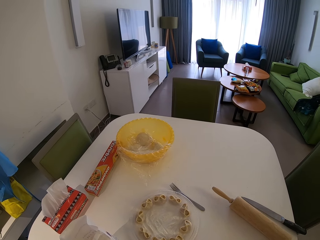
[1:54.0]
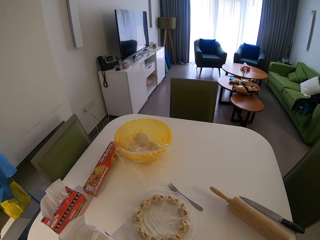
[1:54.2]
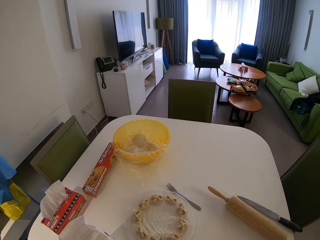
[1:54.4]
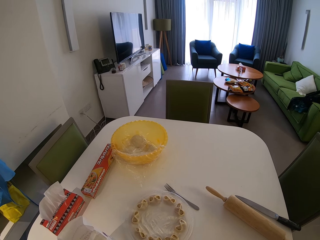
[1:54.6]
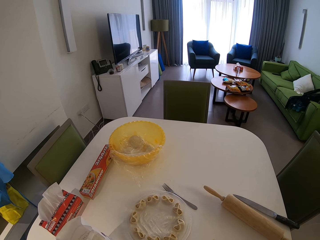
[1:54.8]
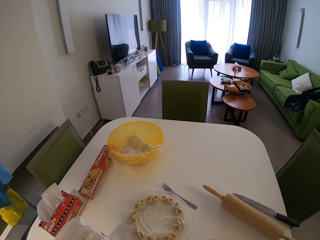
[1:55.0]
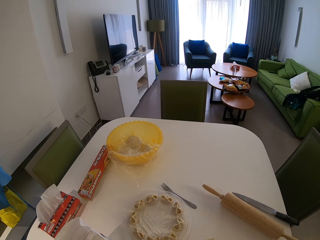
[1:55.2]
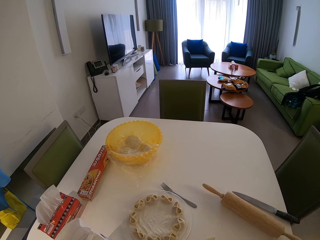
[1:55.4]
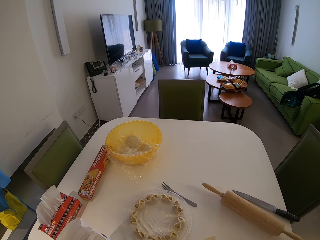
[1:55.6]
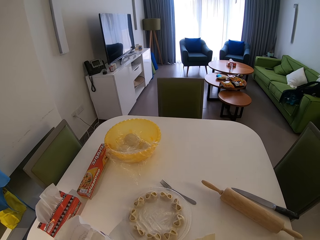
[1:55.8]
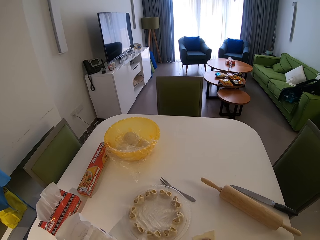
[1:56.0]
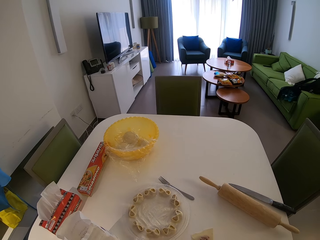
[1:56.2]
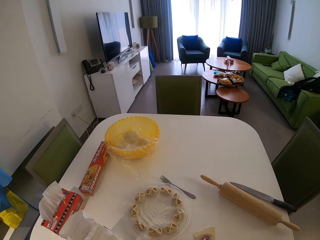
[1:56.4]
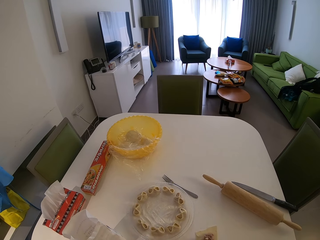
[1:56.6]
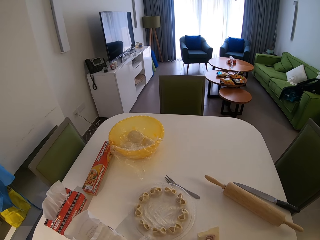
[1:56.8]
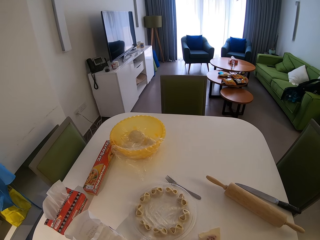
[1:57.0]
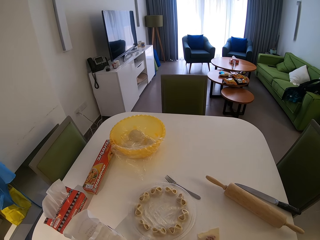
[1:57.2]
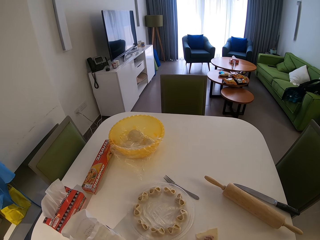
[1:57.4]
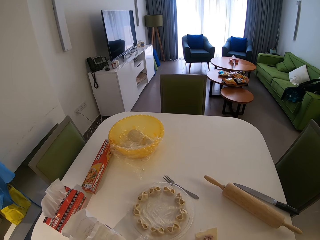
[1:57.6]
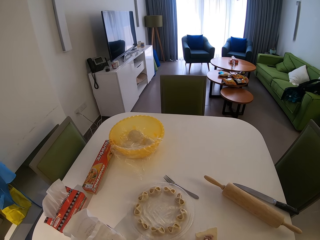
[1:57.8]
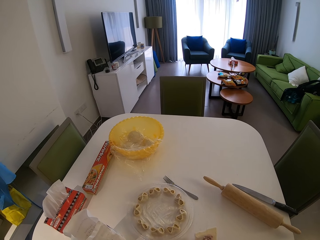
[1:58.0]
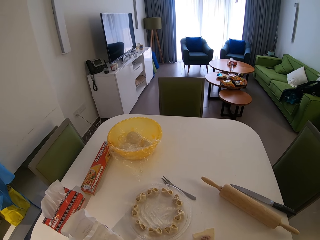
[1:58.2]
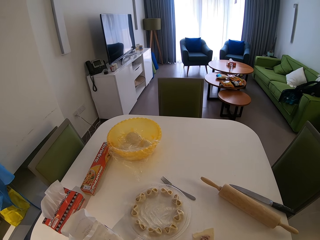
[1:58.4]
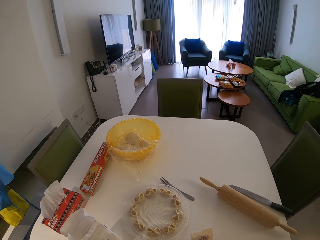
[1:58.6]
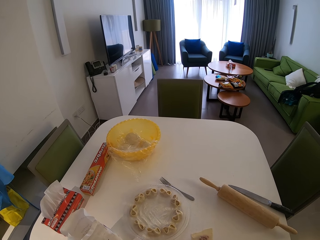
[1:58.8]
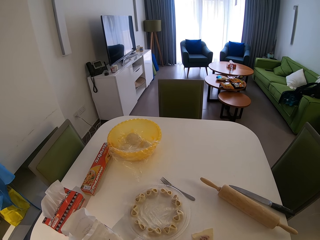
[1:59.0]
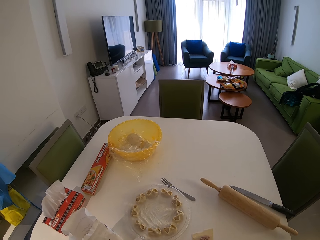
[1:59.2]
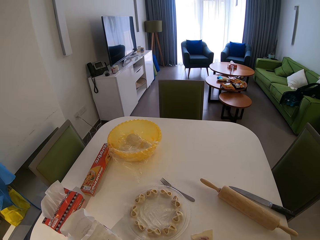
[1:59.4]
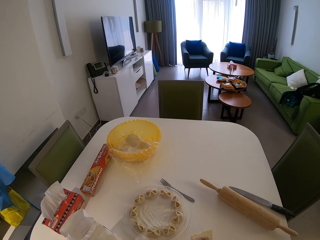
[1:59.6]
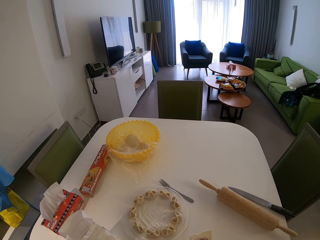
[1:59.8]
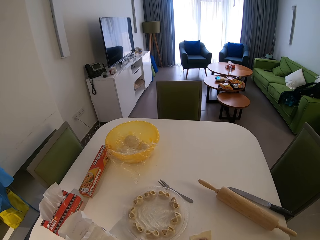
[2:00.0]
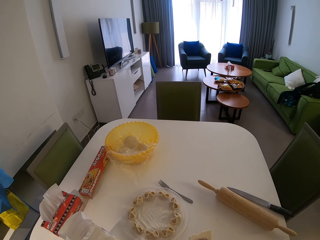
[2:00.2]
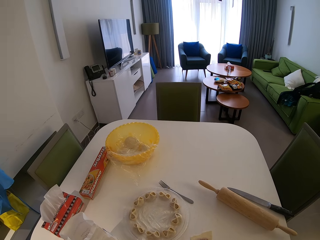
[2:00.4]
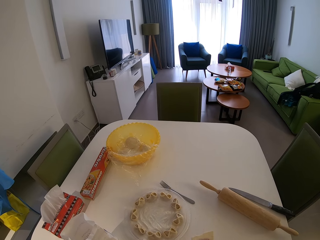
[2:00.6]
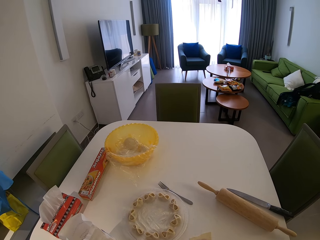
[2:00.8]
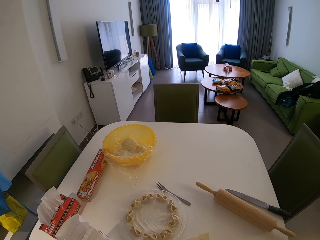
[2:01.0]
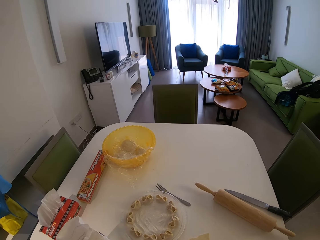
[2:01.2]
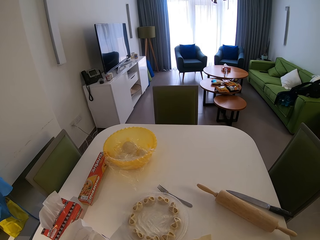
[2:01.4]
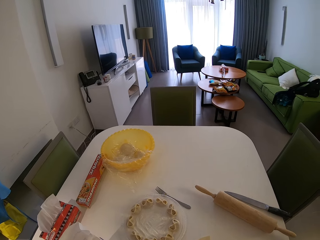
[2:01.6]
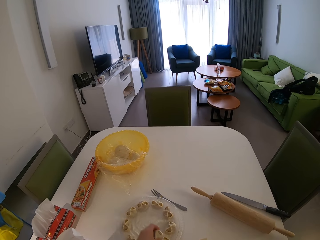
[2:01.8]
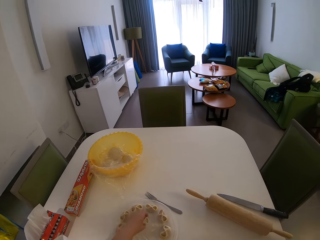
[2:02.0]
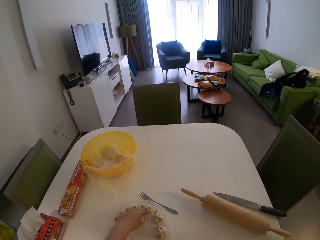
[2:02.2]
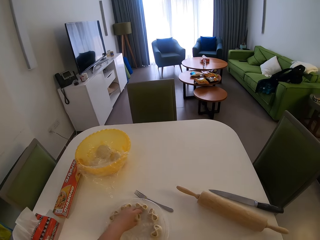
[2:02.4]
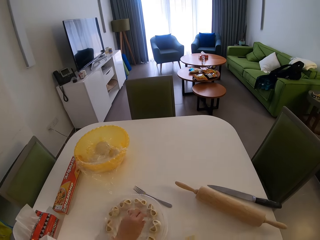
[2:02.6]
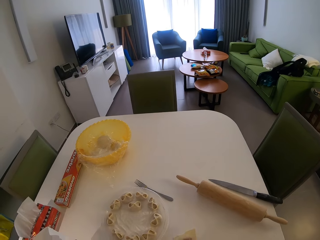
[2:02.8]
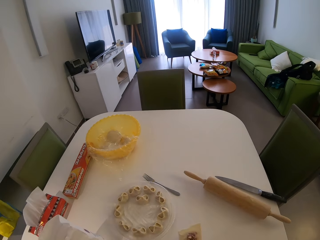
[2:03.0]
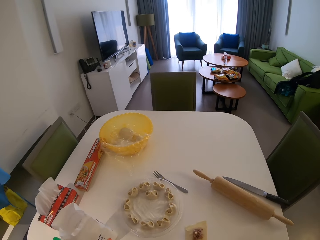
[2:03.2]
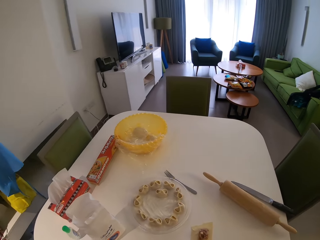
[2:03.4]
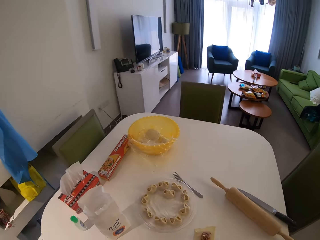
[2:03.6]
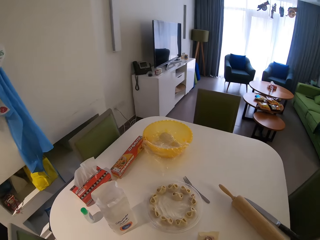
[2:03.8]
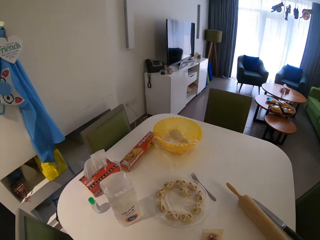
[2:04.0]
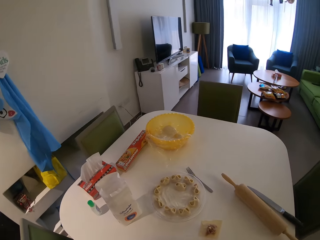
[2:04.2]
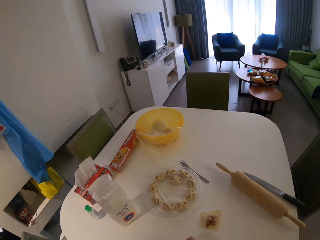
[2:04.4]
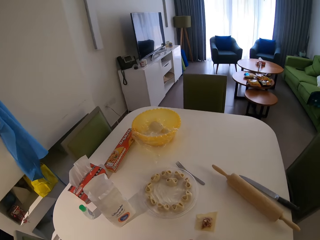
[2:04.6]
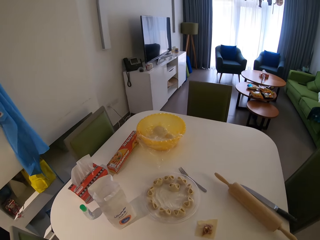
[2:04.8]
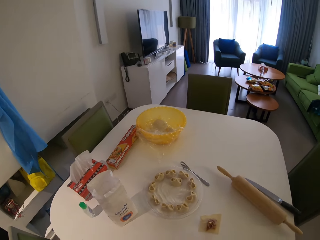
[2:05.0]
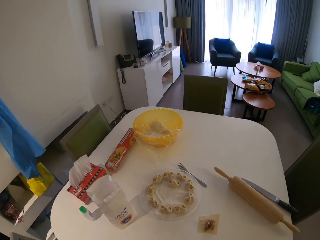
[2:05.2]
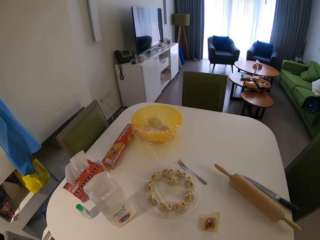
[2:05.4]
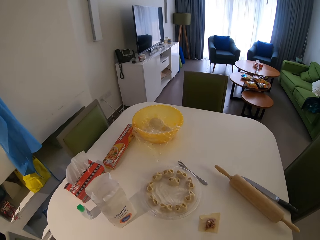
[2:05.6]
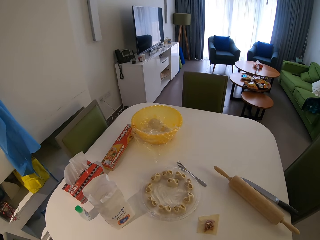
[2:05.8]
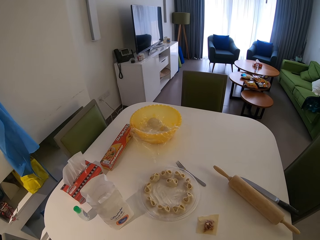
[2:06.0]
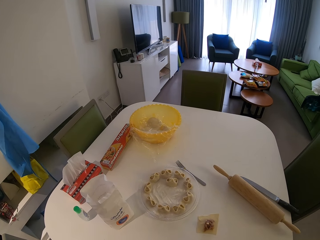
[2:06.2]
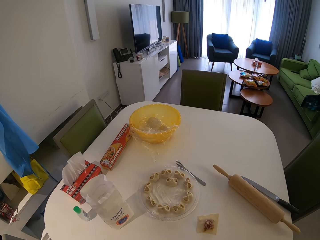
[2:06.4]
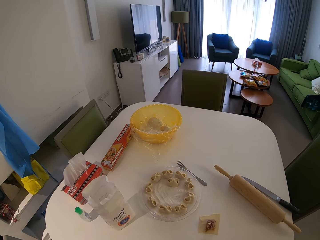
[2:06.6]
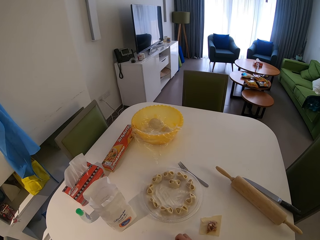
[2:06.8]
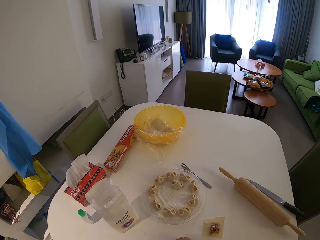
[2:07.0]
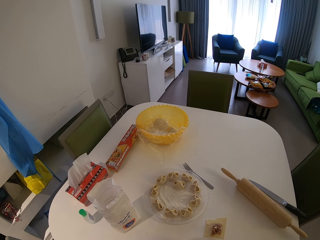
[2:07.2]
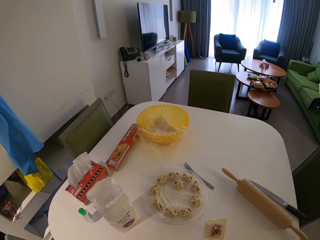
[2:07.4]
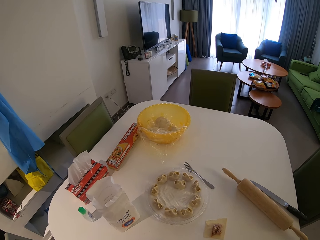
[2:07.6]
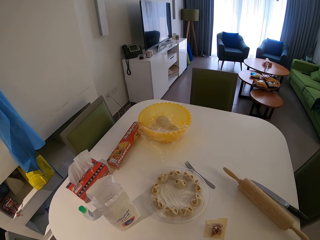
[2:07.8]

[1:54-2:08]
The camera wearer puts another cookie on the plate.

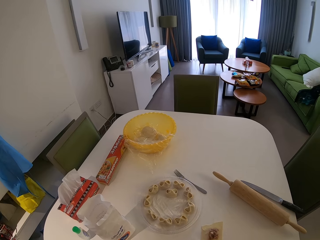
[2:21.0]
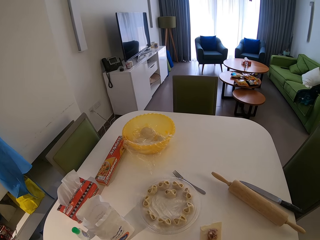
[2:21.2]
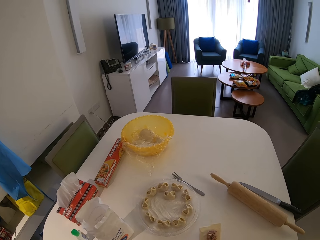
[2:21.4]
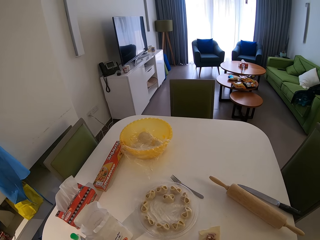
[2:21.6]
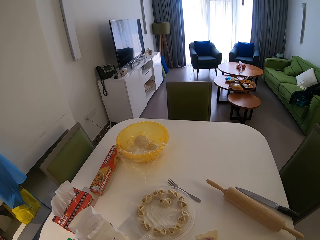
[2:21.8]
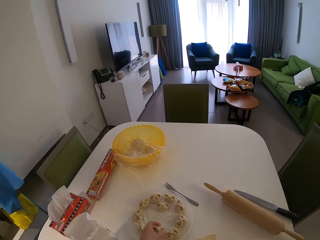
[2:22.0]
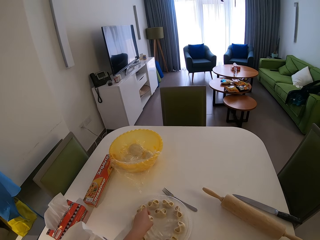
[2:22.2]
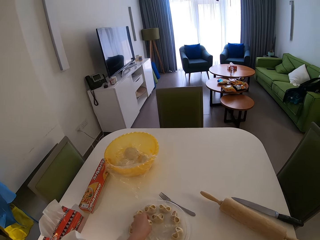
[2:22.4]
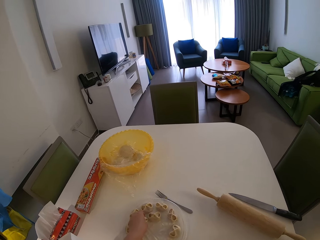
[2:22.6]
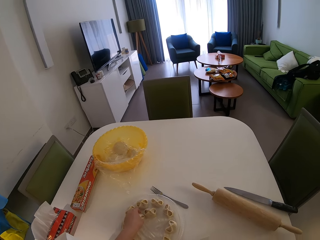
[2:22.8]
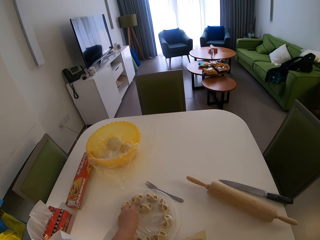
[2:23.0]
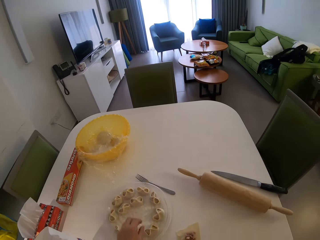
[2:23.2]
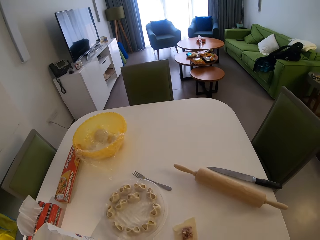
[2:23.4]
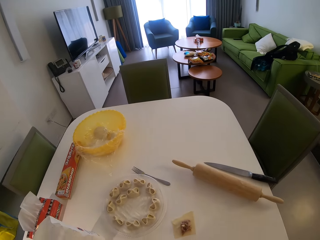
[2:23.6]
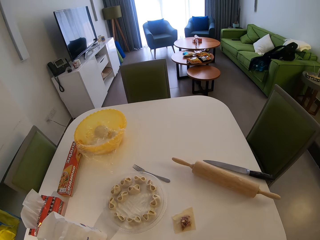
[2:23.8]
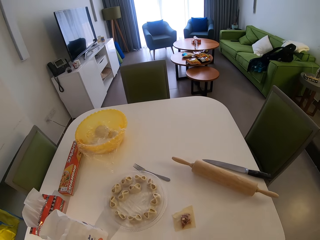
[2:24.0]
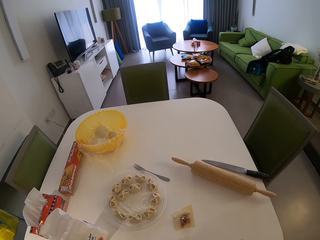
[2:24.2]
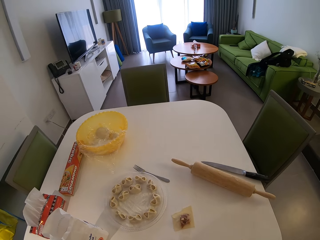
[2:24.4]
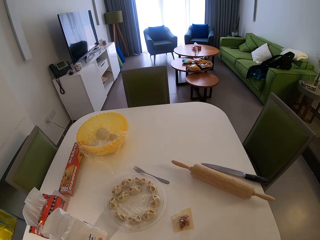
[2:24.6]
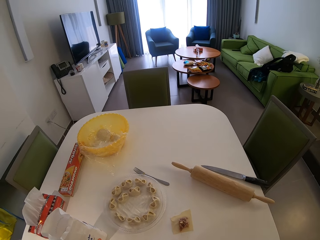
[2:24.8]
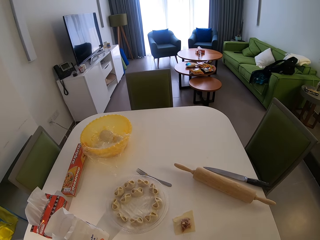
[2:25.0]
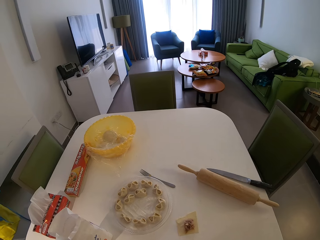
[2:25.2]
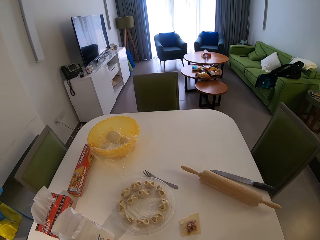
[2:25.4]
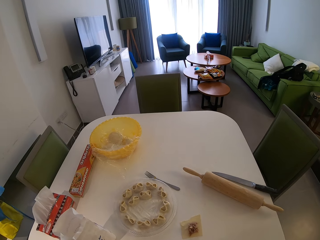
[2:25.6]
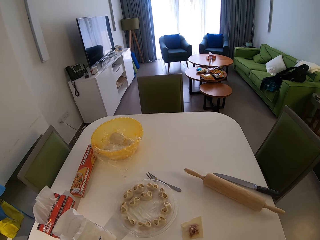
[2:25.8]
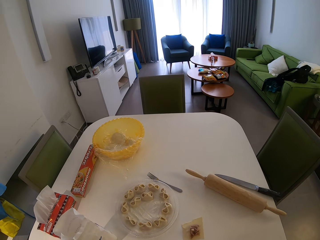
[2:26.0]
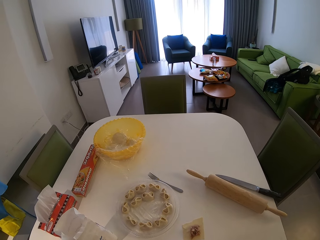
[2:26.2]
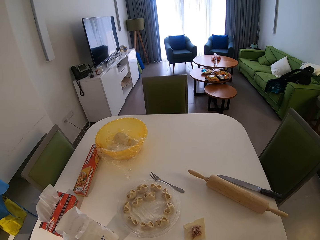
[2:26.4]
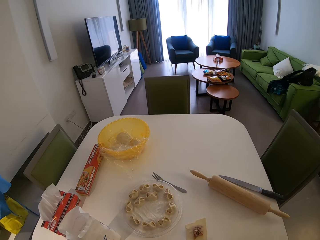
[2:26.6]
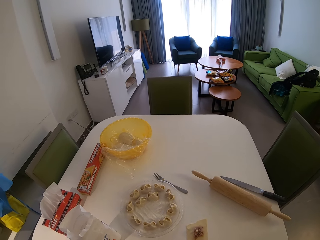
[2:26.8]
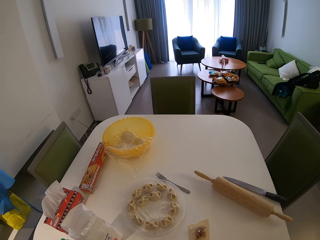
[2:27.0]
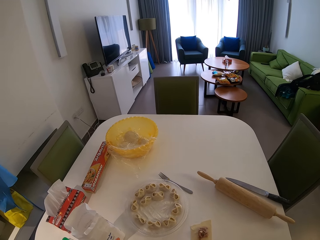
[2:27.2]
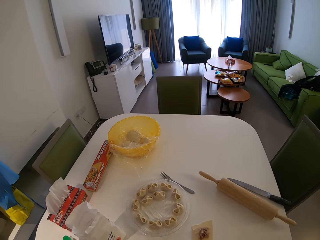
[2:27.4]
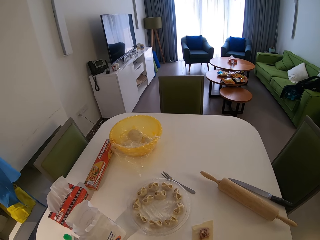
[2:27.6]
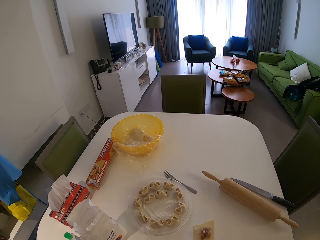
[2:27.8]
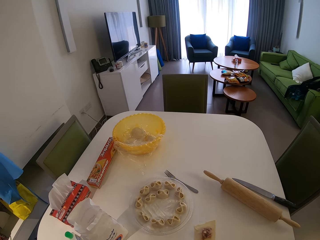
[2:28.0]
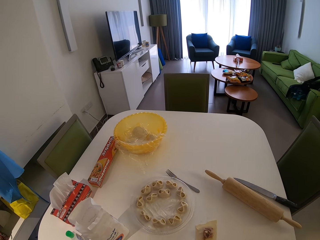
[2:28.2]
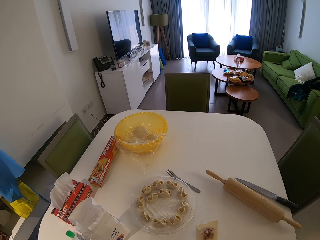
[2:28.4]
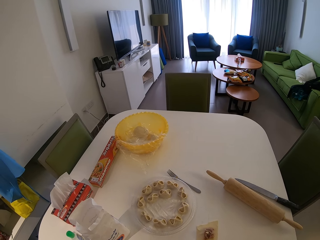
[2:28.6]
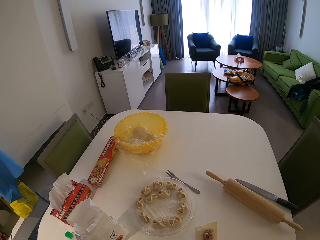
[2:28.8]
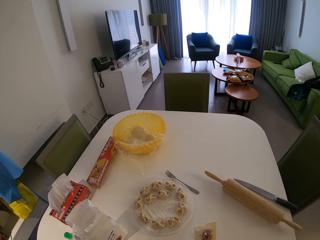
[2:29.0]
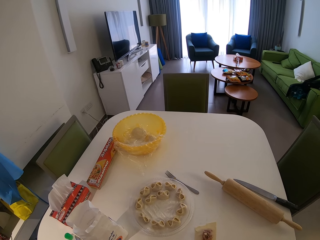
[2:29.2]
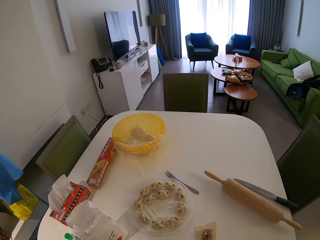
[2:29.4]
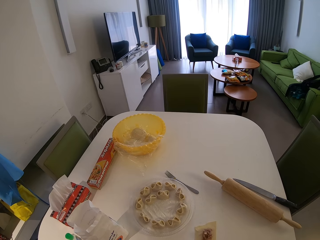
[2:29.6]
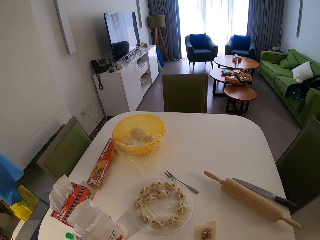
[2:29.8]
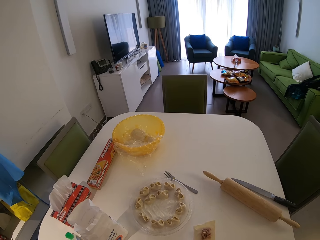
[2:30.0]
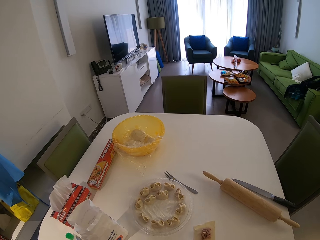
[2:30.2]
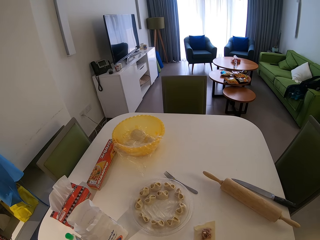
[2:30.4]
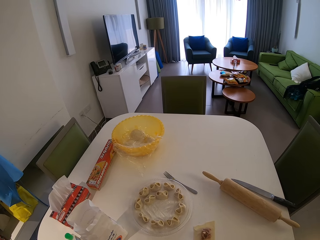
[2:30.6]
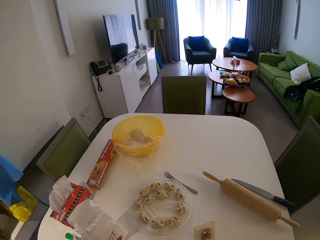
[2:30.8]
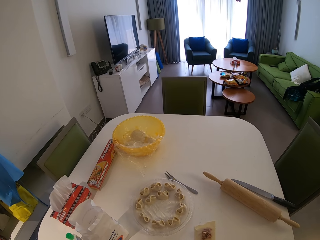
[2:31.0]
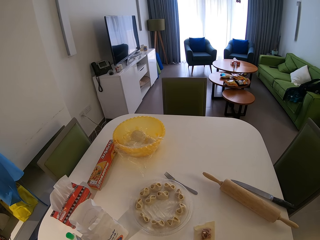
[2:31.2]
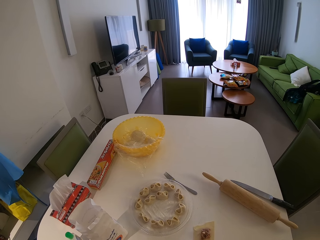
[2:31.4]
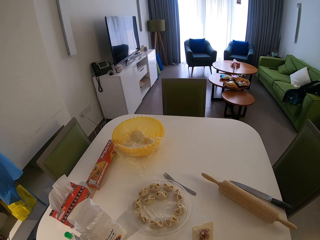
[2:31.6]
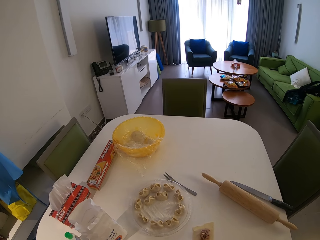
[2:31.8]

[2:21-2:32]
The camera wearer puts another cookie on the plate.
